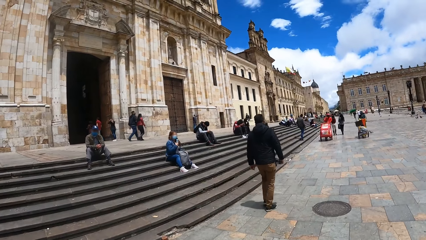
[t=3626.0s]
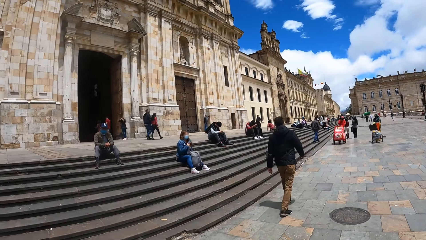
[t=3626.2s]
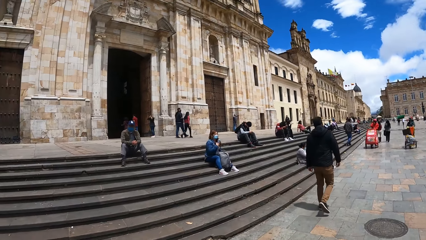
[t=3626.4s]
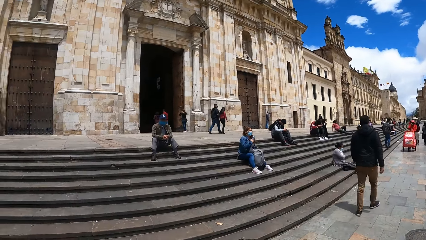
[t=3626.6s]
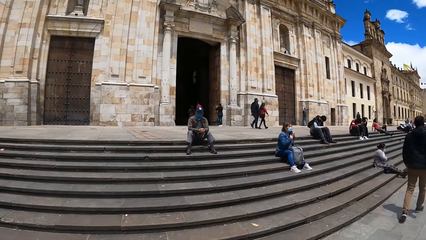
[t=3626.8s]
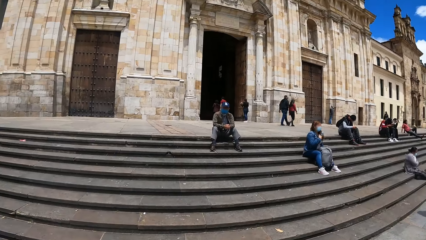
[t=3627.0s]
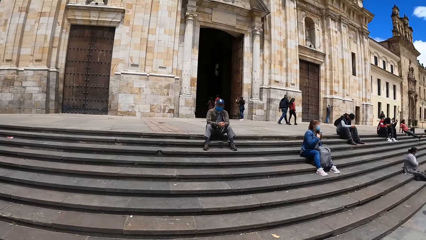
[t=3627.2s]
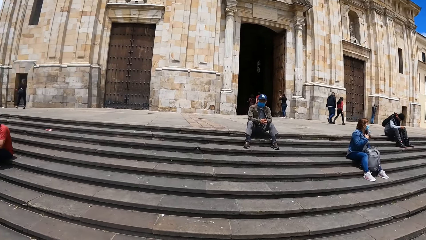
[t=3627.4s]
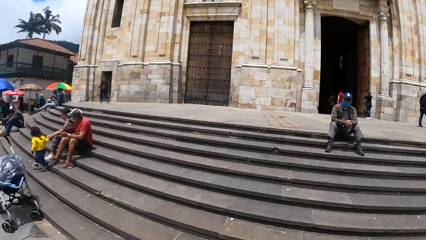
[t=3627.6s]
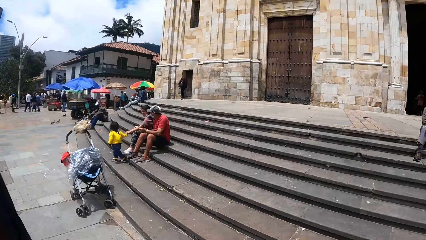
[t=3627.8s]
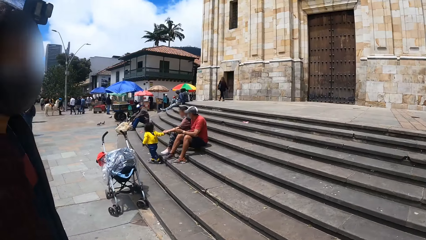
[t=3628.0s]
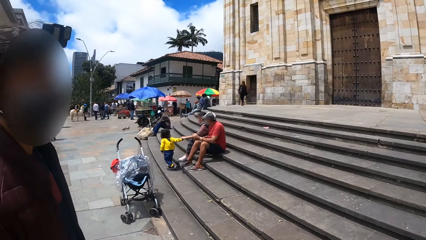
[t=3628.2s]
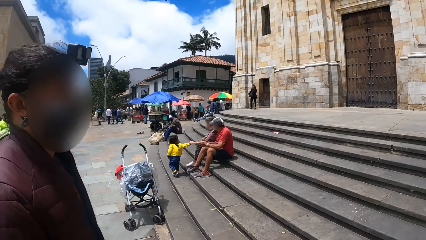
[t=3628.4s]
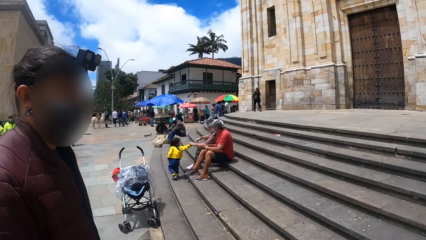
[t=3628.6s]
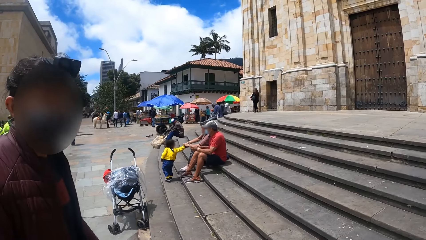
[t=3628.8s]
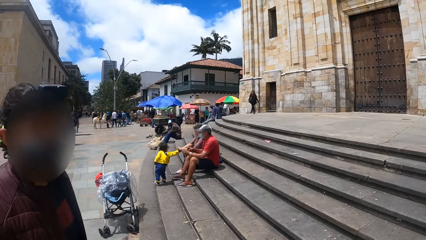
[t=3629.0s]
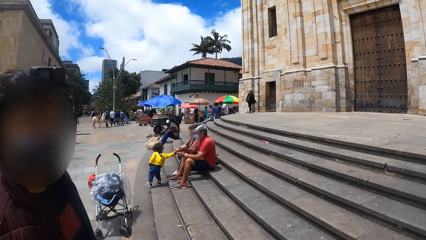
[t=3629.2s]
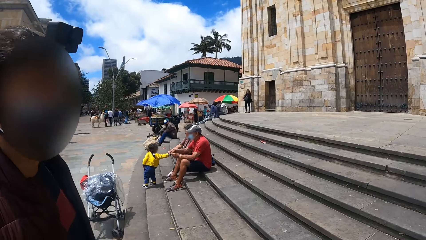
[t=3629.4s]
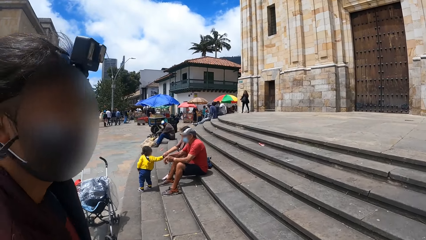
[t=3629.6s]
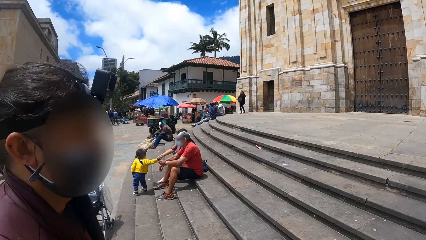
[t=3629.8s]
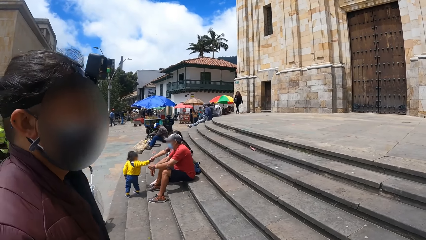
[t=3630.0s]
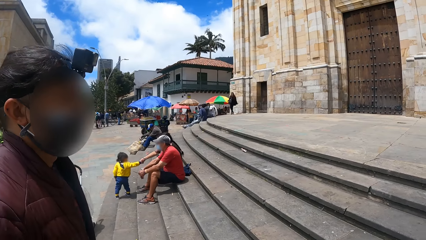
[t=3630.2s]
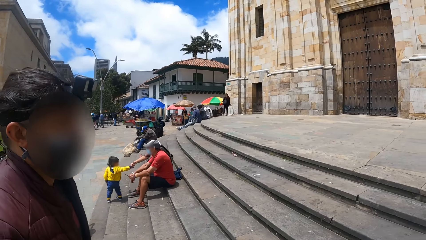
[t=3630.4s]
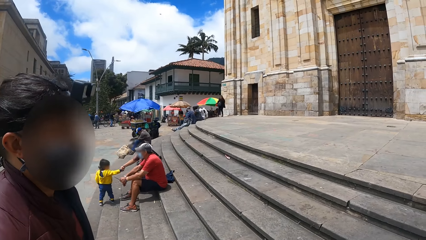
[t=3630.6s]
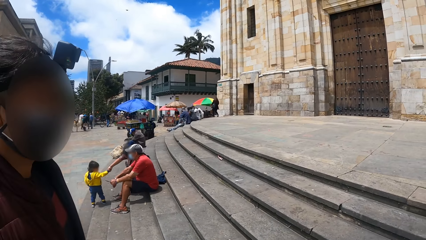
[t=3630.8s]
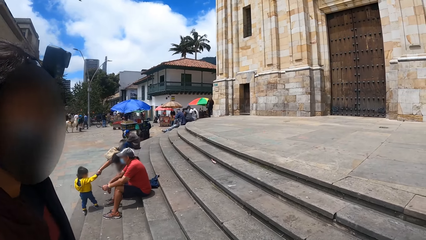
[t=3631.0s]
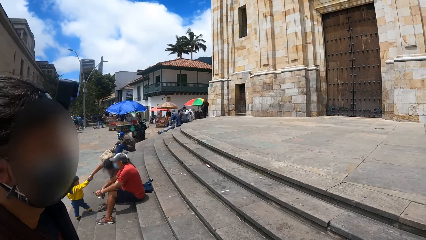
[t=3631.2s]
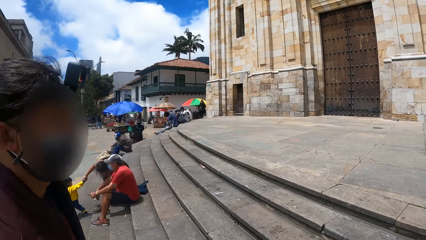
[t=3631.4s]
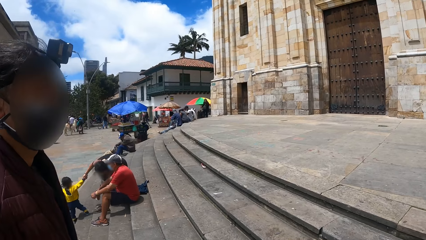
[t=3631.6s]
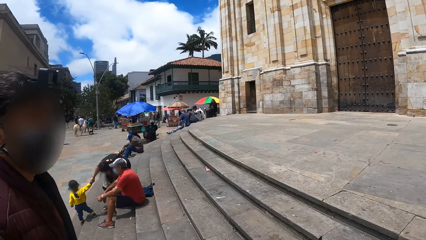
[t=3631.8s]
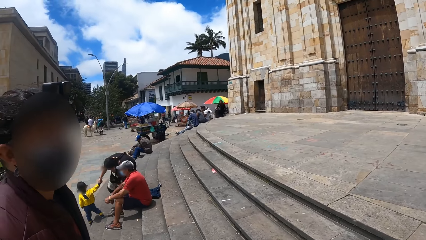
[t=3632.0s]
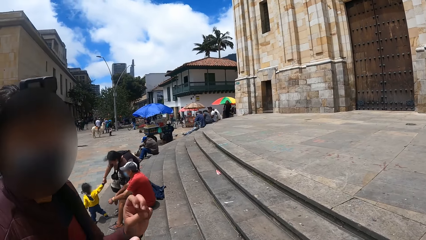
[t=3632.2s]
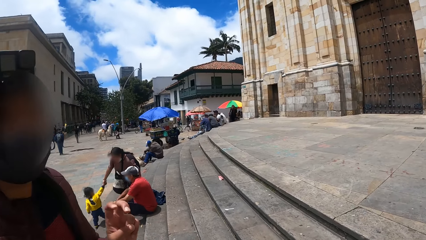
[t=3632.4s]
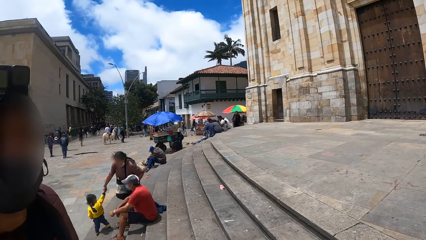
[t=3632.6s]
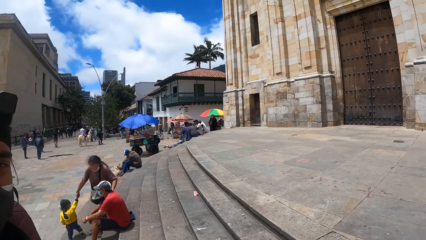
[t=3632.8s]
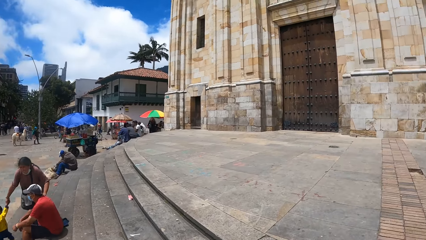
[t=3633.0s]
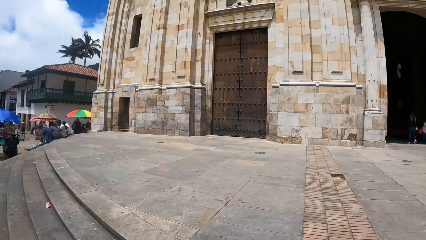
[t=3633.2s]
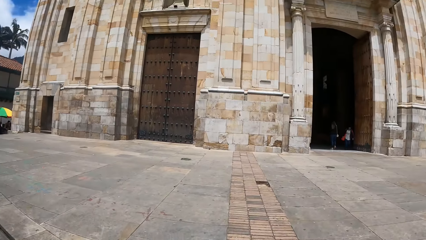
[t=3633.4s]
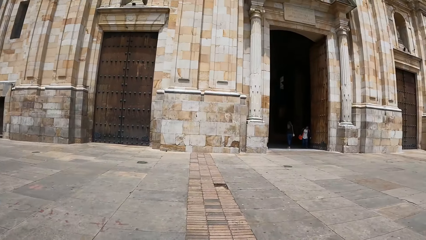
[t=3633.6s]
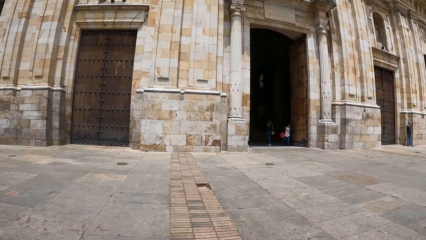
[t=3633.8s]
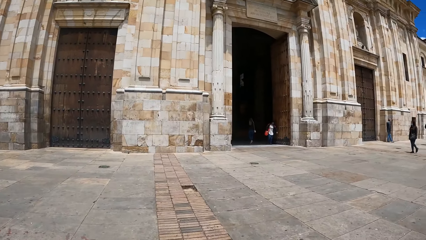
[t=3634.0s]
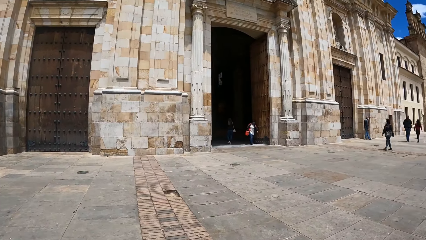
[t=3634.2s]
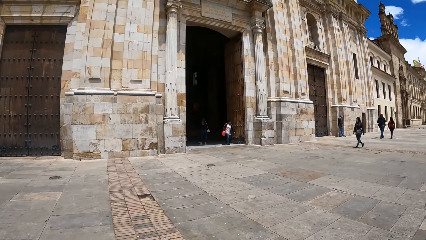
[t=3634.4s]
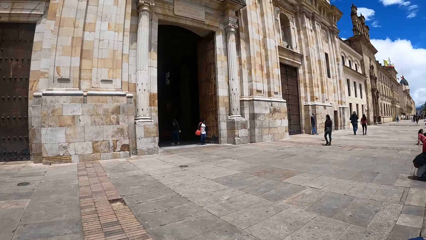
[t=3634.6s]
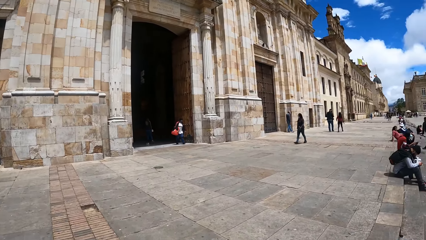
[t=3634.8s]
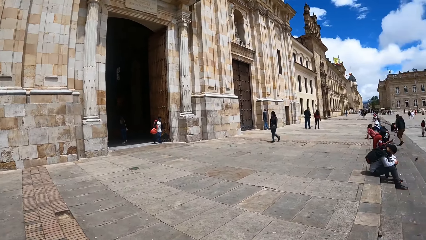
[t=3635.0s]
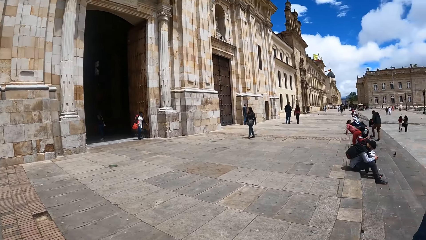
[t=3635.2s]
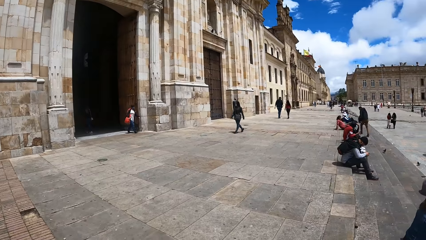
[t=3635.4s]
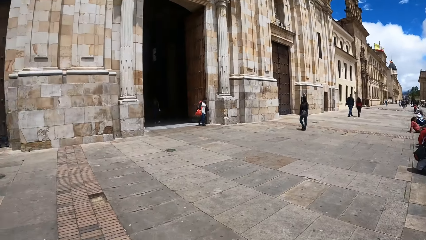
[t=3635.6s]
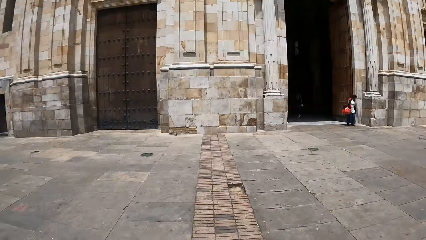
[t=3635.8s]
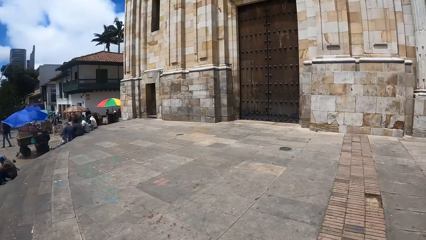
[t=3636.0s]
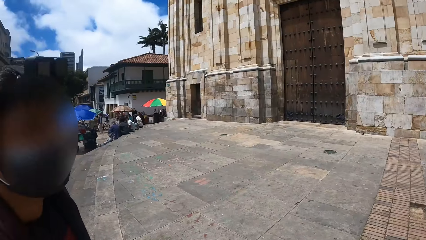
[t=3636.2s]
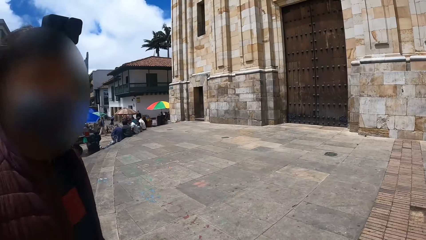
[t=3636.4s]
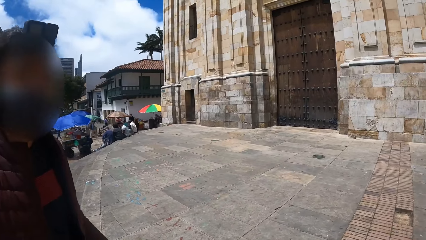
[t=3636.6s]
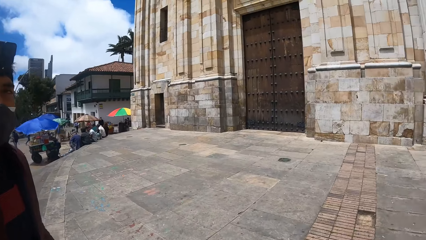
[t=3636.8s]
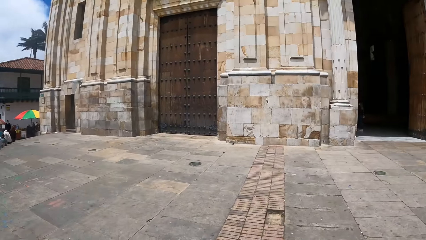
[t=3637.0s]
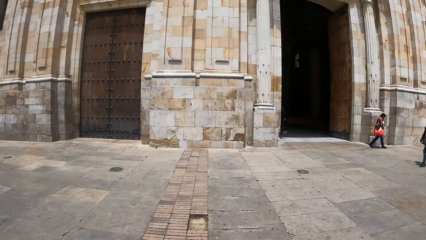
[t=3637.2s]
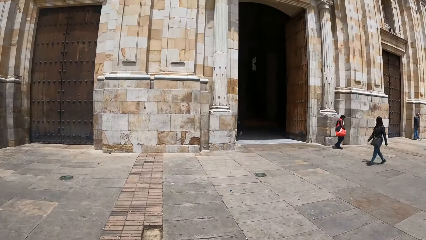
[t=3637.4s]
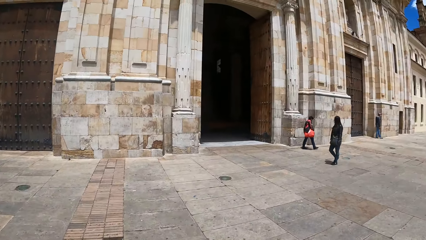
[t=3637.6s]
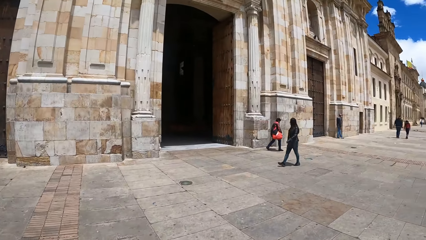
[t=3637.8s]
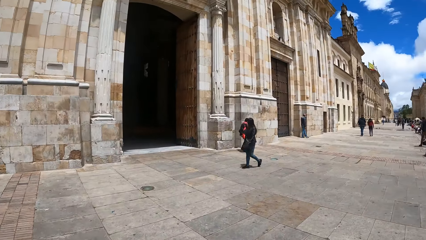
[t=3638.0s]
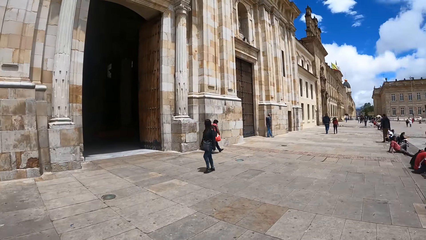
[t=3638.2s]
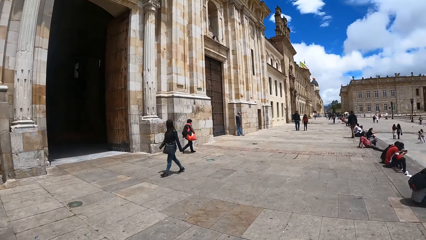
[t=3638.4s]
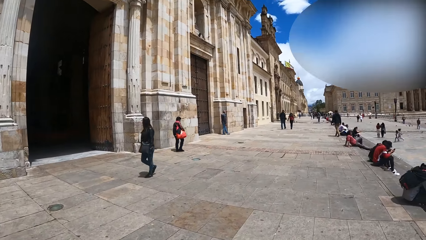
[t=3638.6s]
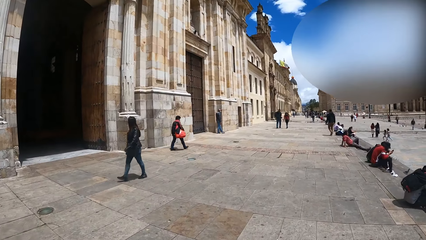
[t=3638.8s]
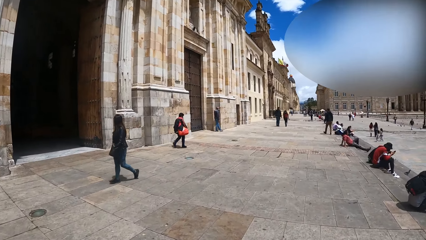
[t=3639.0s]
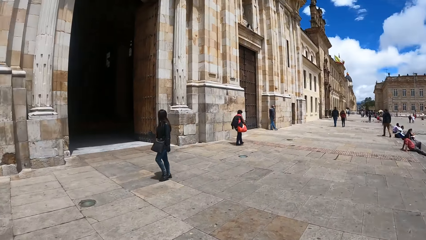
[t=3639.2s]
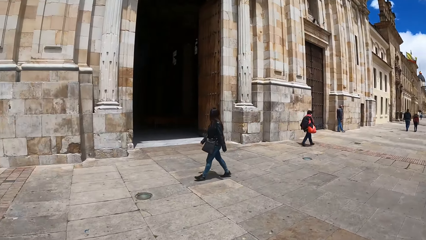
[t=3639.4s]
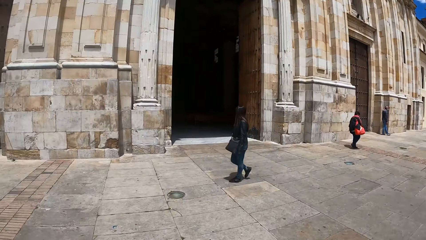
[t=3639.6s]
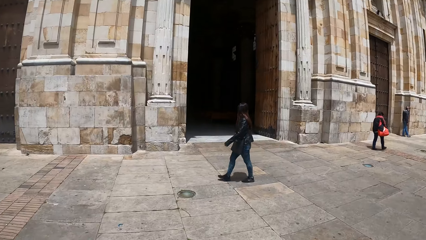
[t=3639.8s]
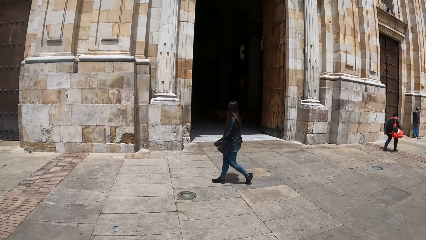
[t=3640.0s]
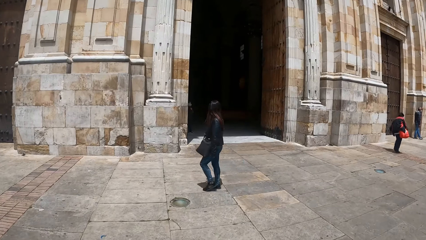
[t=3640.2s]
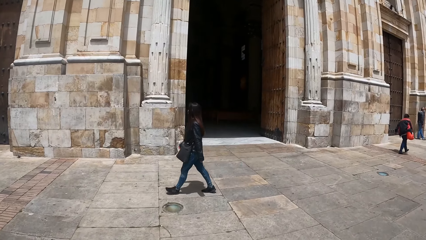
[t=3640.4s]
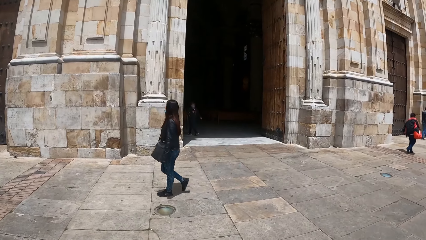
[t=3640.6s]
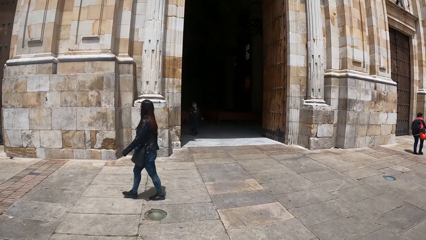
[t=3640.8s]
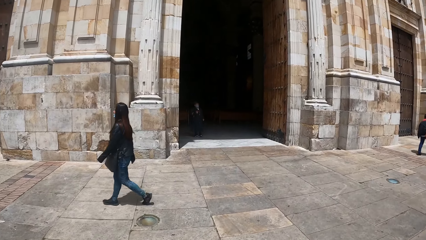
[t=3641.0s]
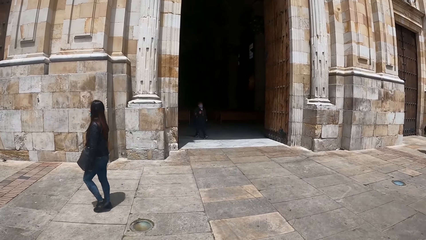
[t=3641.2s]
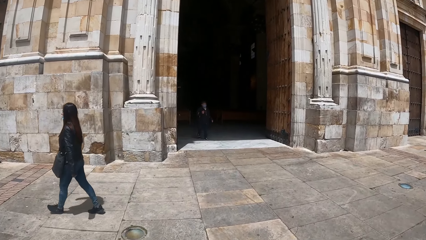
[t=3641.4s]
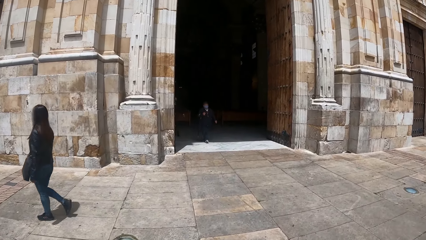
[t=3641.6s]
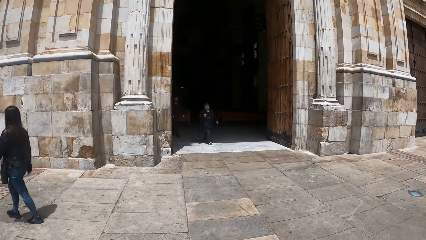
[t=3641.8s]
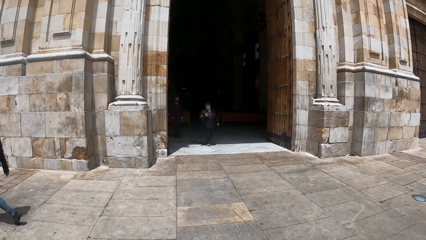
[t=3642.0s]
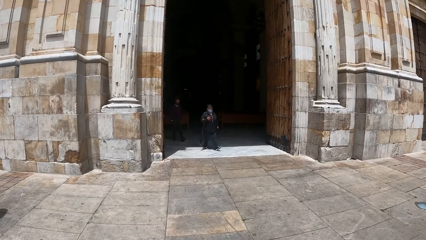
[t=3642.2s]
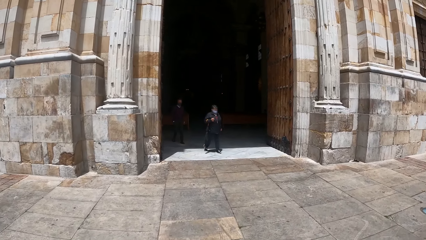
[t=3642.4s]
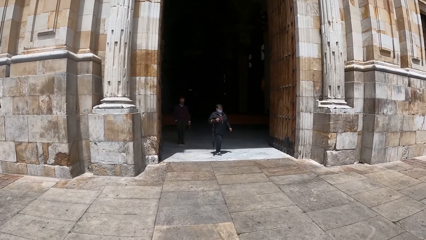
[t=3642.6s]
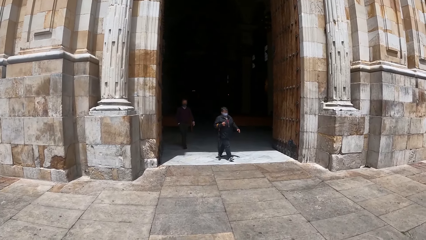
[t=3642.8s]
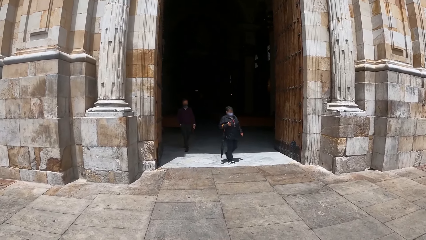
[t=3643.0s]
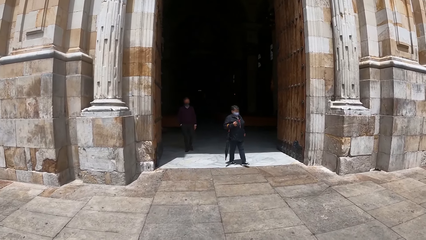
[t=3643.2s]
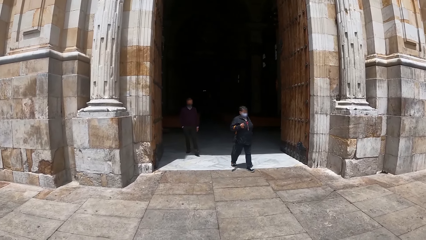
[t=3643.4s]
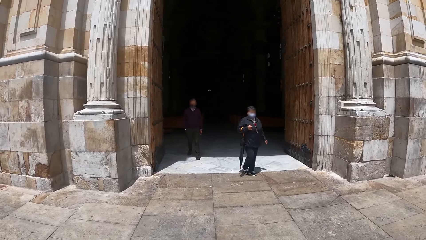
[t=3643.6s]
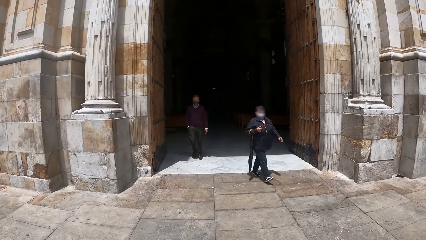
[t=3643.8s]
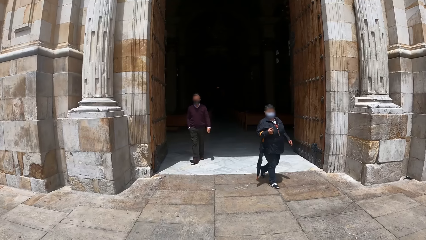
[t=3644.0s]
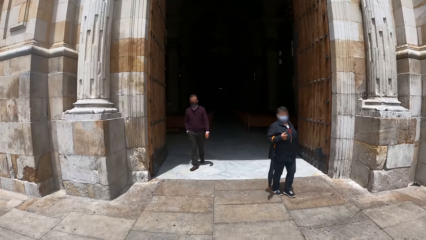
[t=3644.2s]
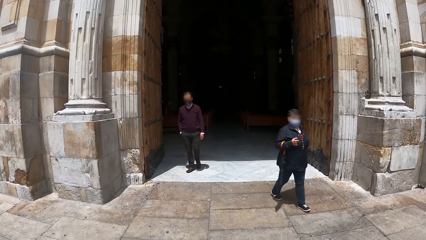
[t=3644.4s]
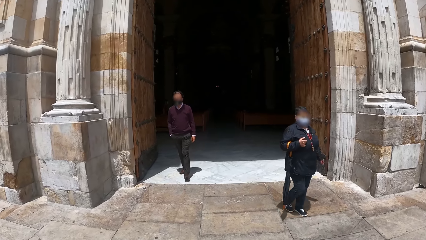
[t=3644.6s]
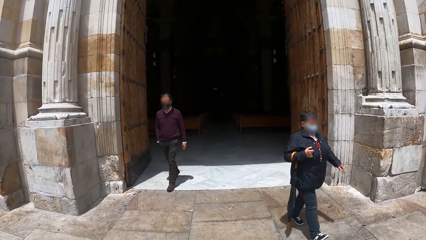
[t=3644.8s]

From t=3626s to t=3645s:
The camera wearer walks on the road with a person. They climb the stairs with the person. A woman stands. A man gestures. The camera wearer talks to the person. The person folds his finger. Another woman walks around. Another man walks out of a building. The camera wearer walks on the road with the person. Another man walks out of the building.
